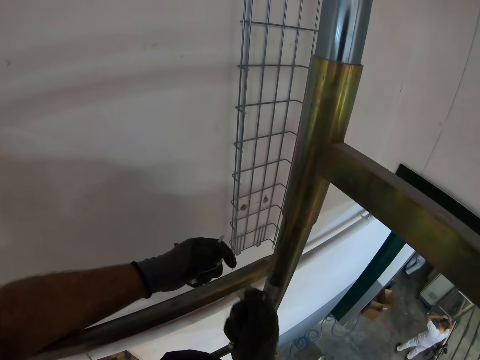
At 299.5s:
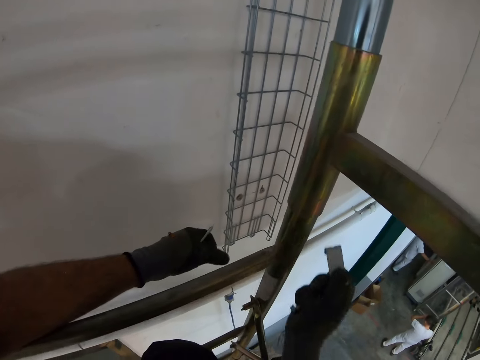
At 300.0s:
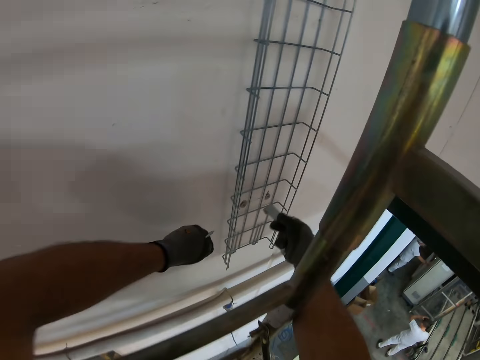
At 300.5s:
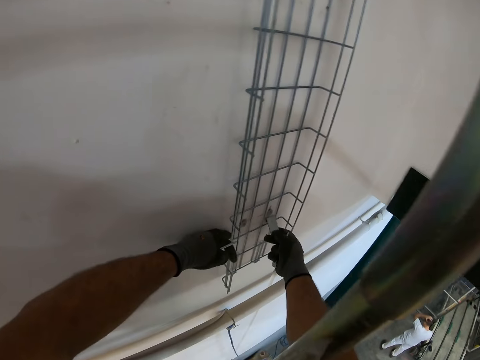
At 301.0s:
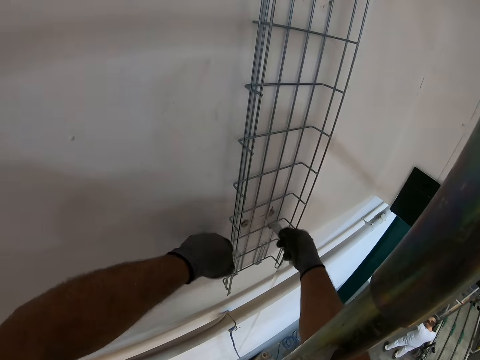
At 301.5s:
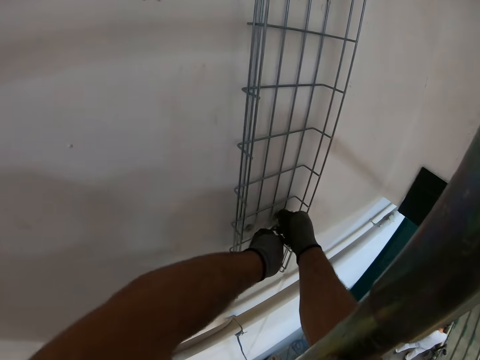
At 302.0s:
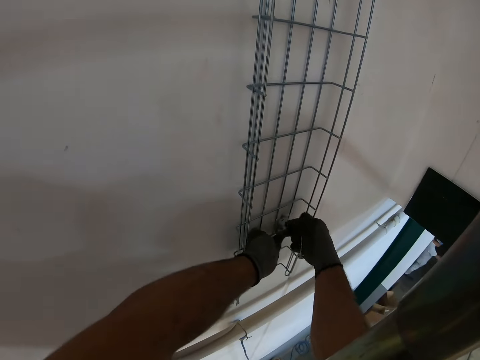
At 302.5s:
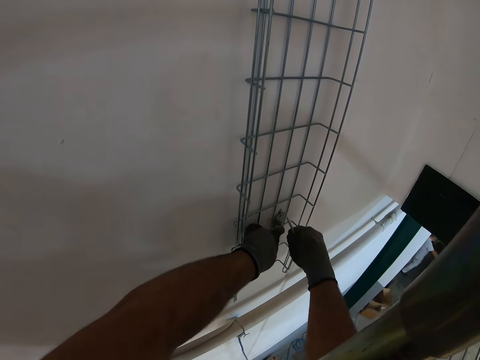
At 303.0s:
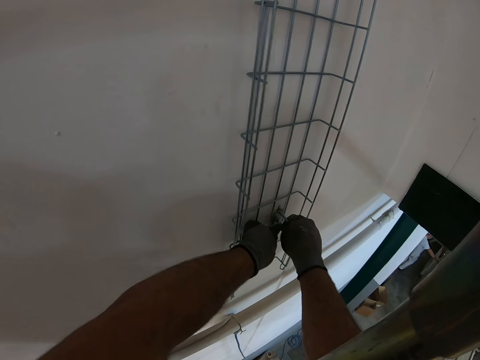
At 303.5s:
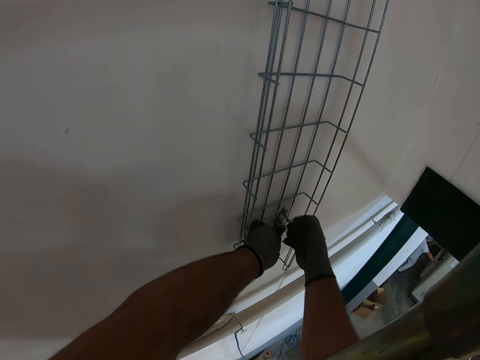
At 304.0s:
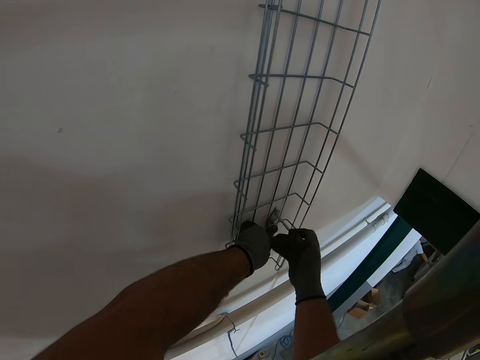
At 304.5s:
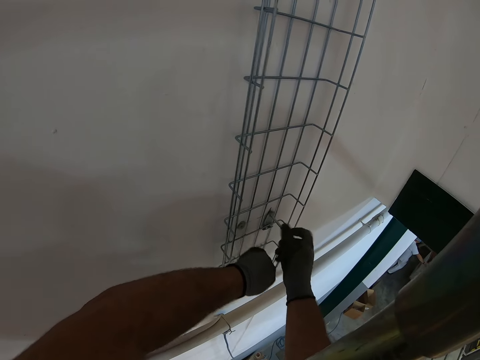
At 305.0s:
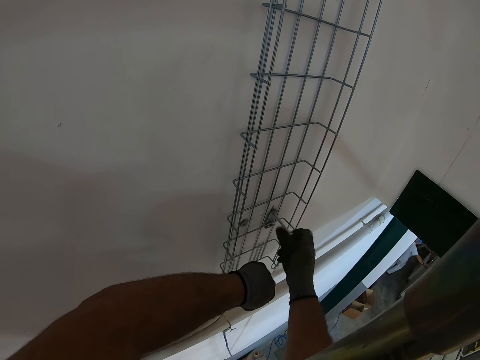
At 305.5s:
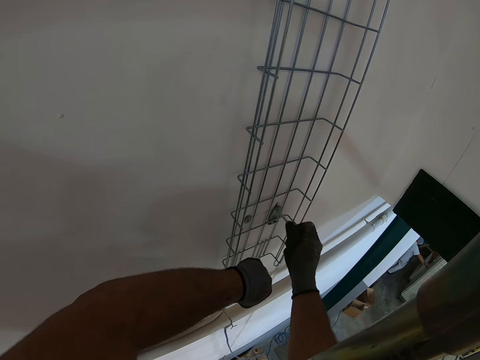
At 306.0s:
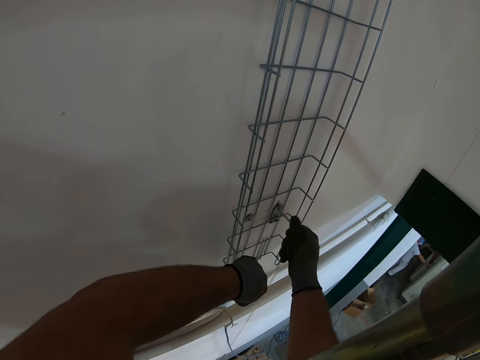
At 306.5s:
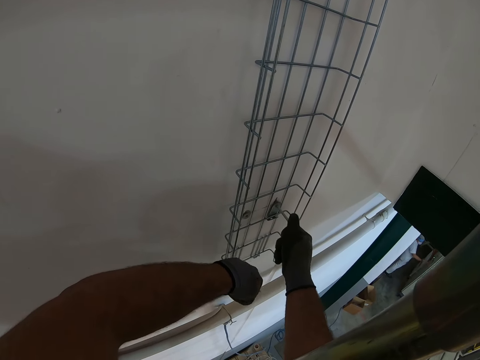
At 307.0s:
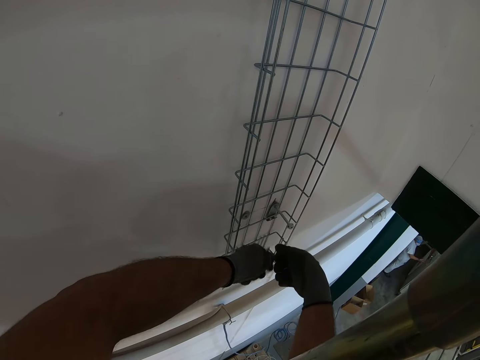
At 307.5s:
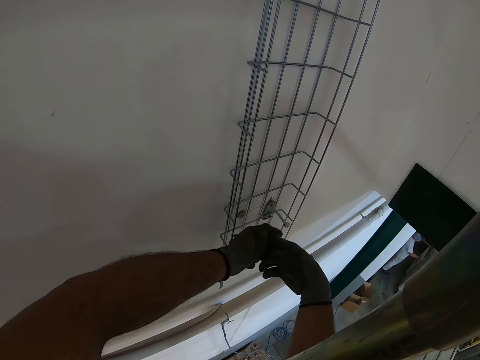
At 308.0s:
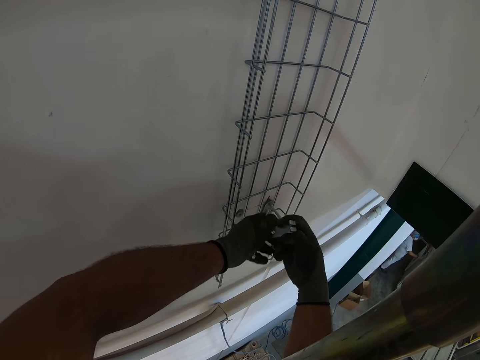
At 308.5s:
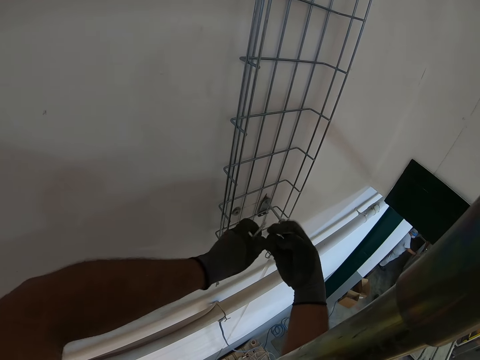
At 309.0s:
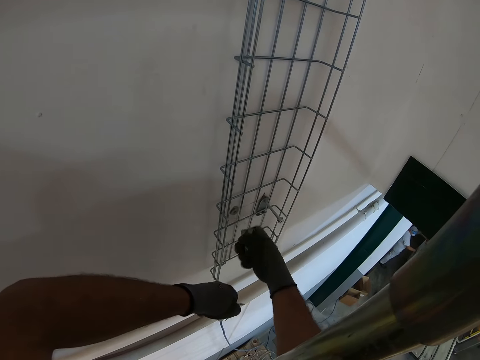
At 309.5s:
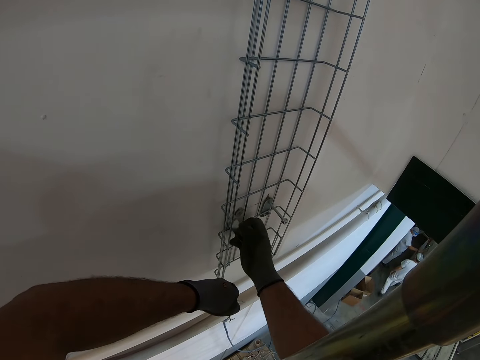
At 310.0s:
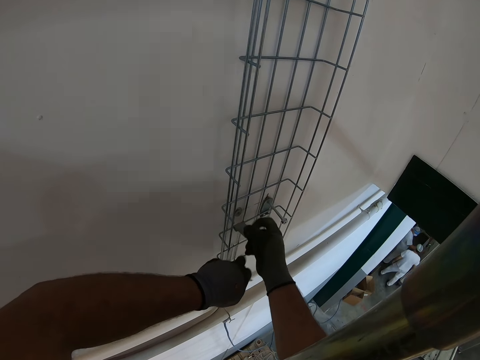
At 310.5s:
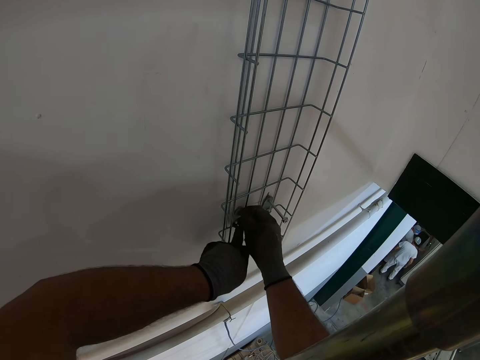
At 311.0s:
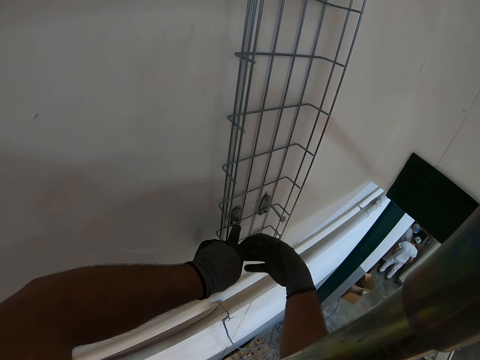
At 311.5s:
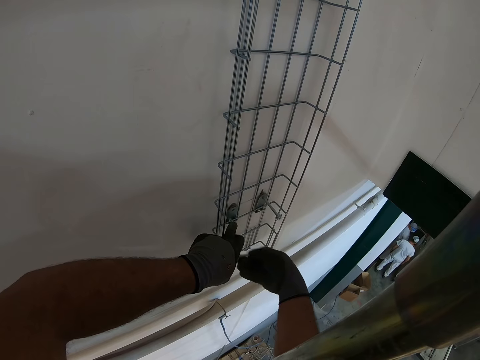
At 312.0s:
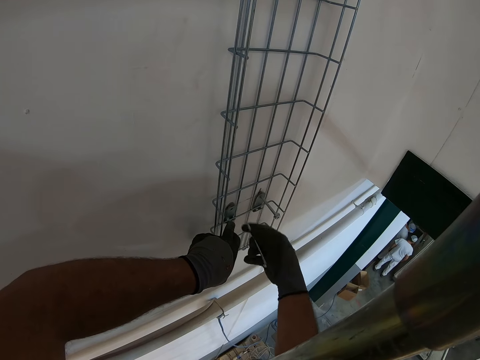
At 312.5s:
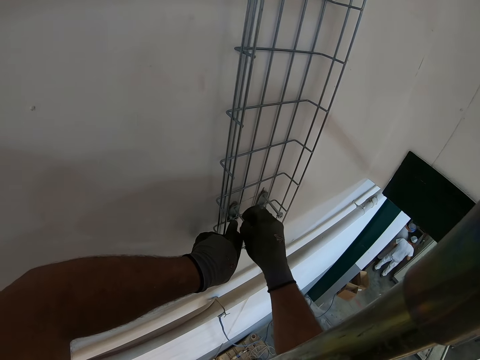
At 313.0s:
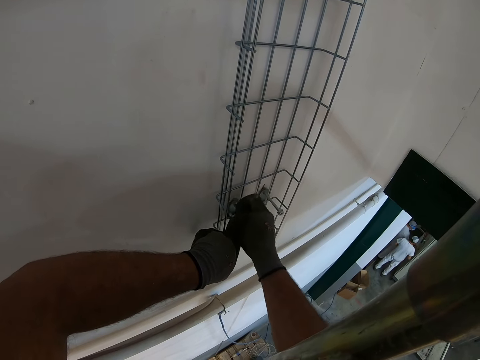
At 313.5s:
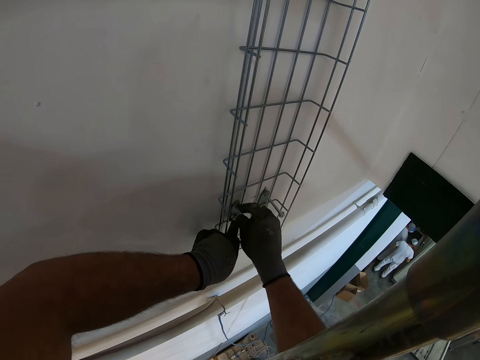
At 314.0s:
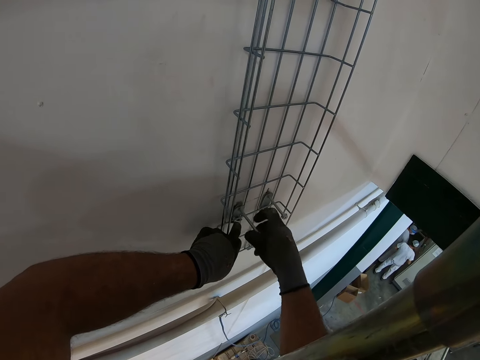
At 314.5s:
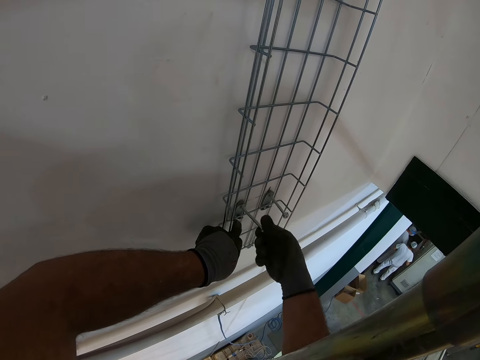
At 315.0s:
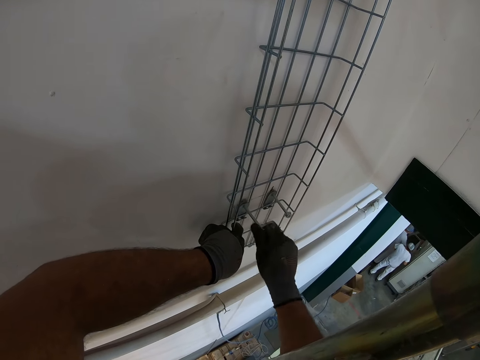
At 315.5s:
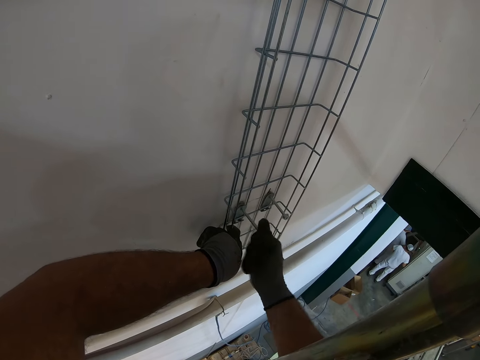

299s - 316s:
The camera wearer places the wall brackets on the wall plug. They insert a screw or bolt in the wall plug. They drive in the bolt. They pass something to the right hand. They put something to the wall. They pass the bolt to the right hand. They drive in the bolt on the wall.

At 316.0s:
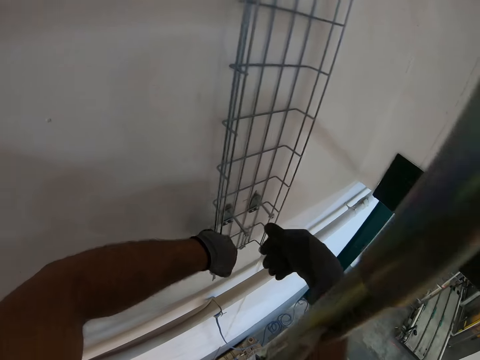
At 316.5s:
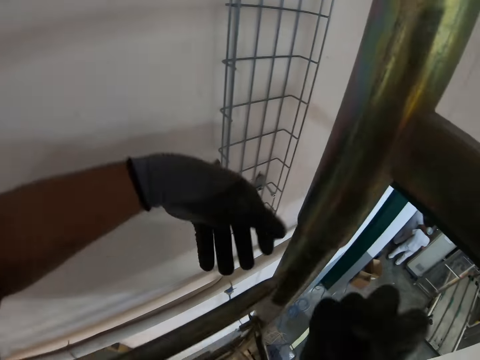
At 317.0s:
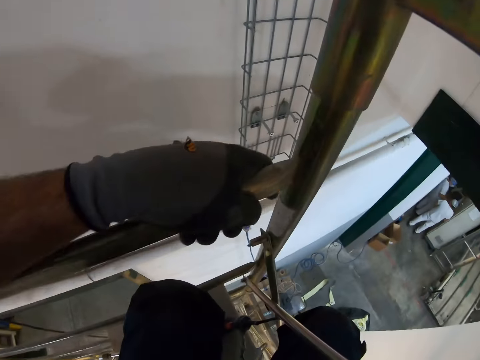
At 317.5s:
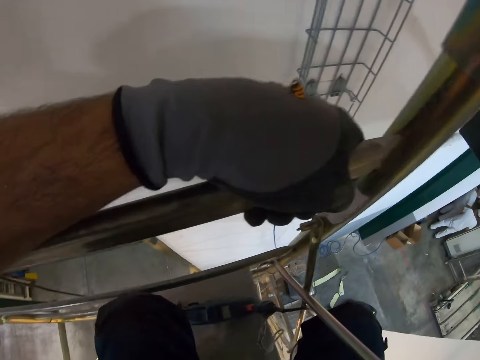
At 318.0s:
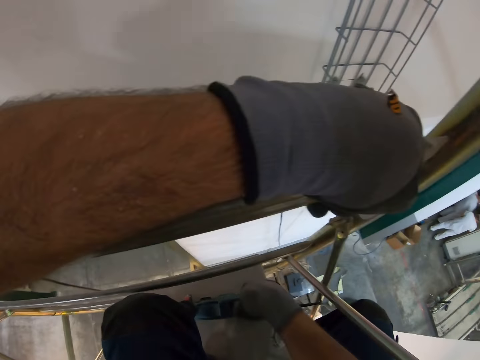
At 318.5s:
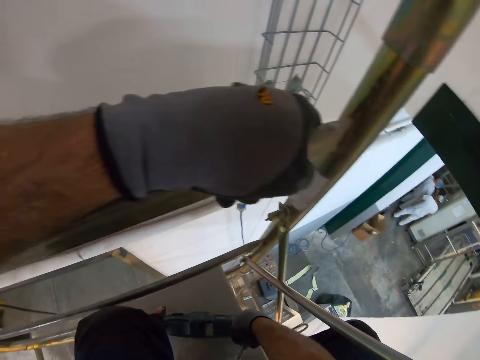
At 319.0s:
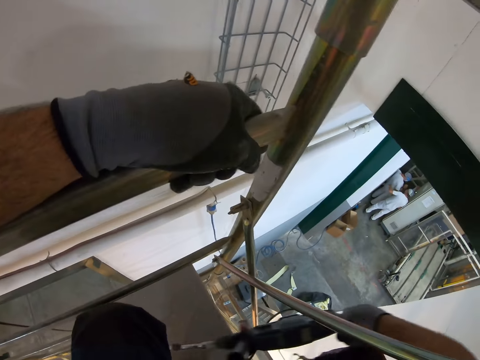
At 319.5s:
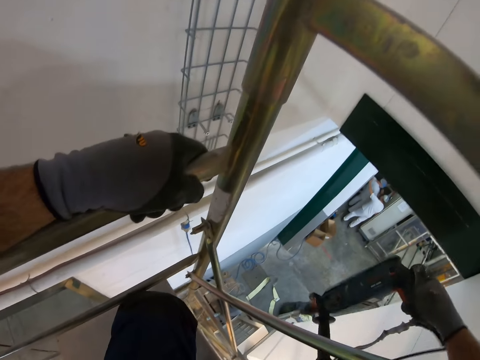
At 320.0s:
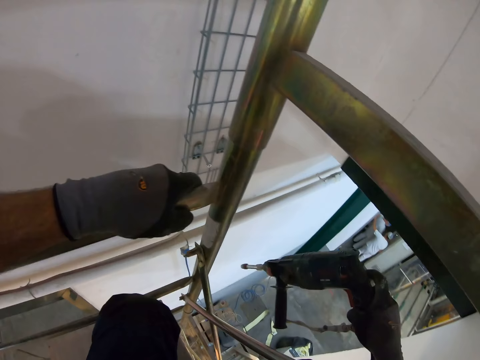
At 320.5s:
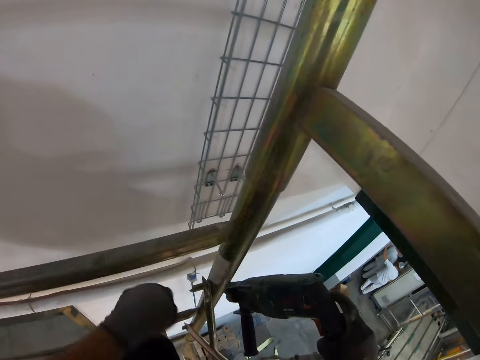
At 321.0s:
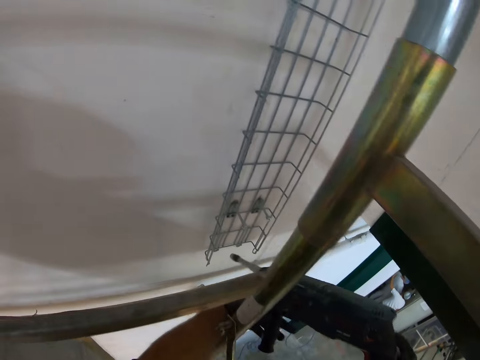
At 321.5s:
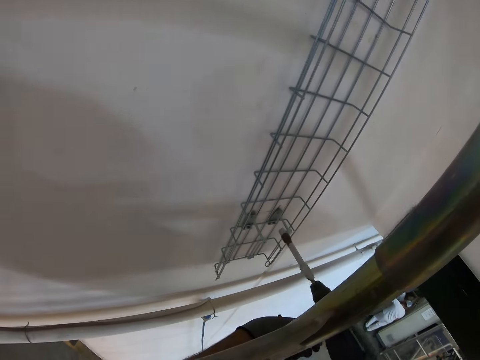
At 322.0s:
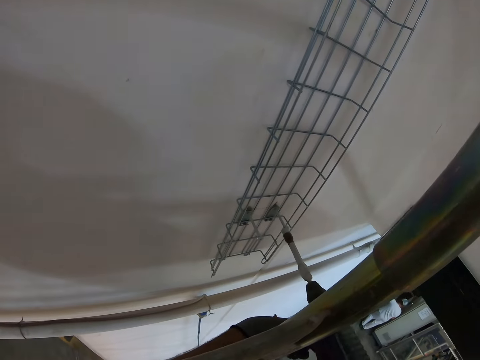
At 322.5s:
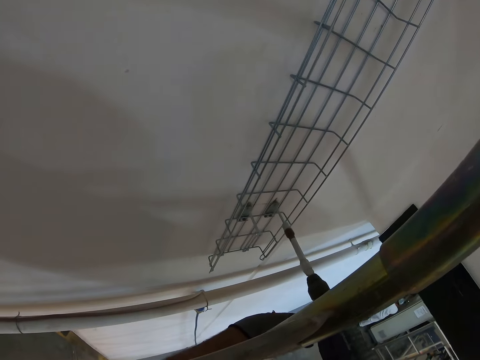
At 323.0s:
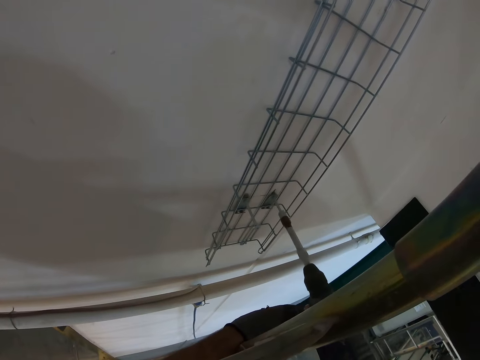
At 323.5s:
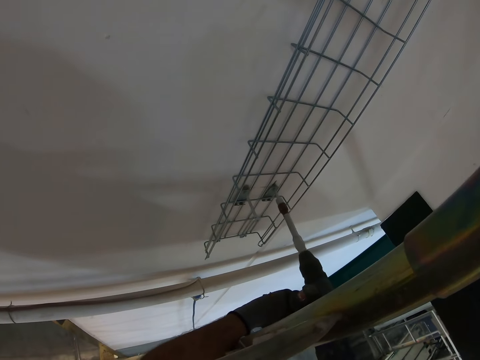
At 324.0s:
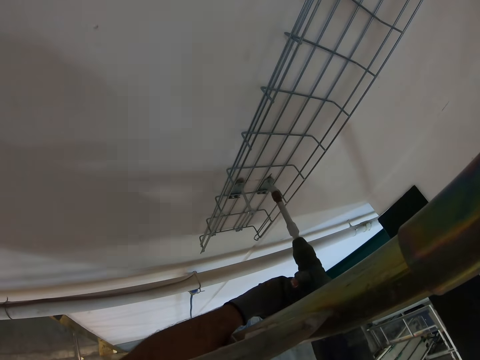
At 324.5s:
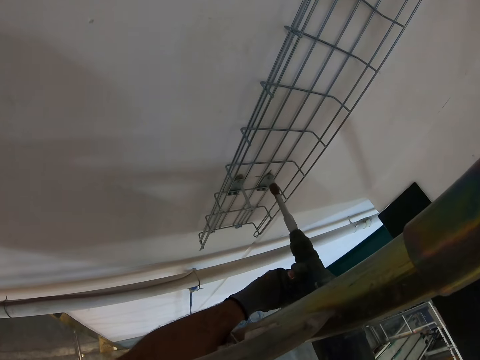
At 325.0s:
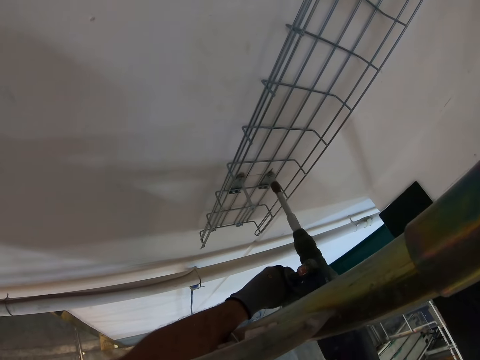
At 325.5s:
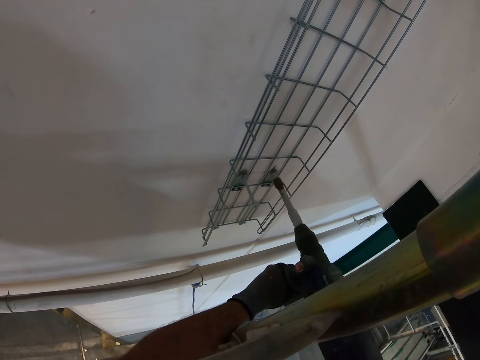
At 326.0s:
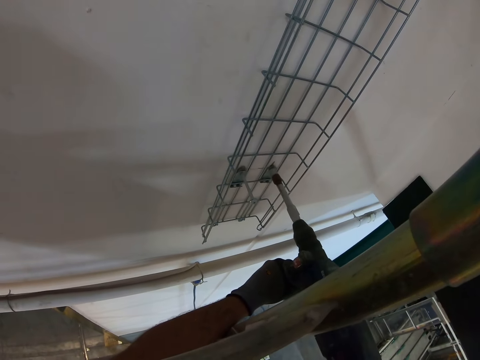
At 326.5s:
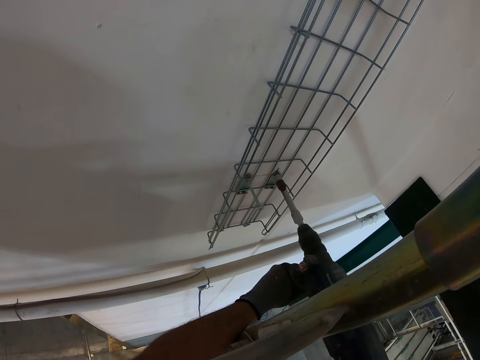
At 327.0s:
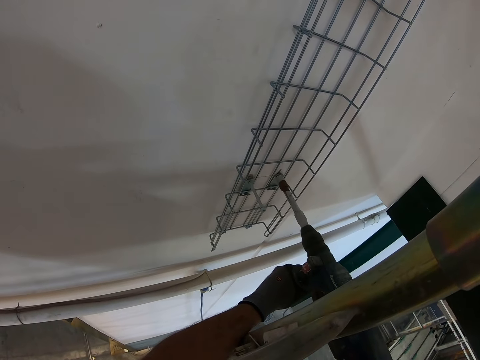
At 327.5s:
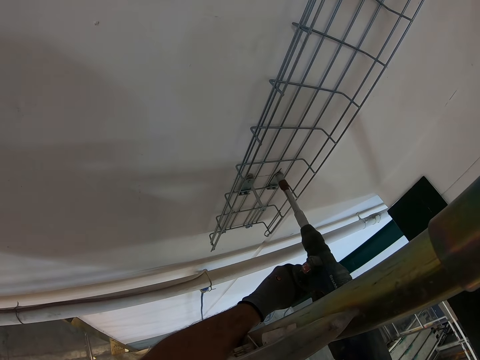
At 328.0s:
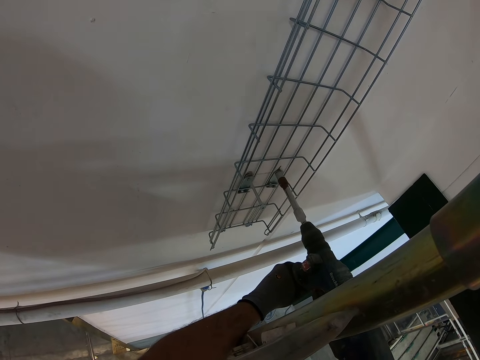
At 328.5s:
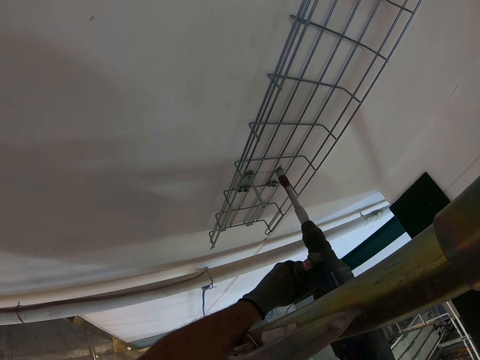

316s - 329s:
The camera wearer picks up the drill. They support the drill with both hands. They close the screws with the drill.
